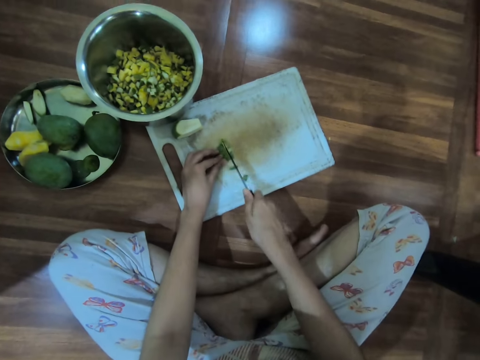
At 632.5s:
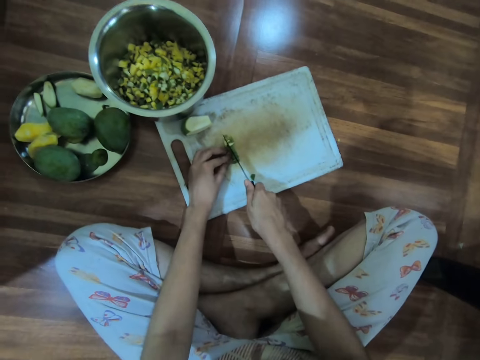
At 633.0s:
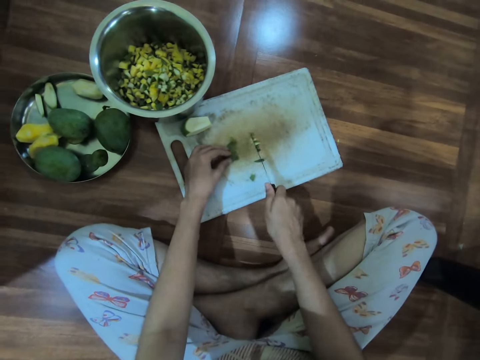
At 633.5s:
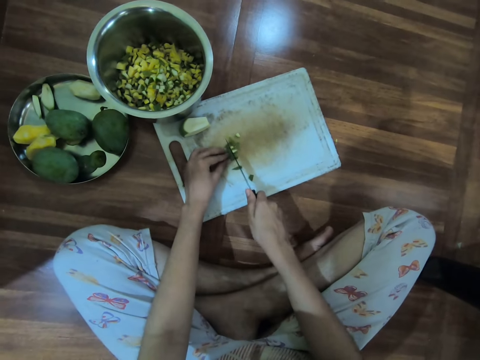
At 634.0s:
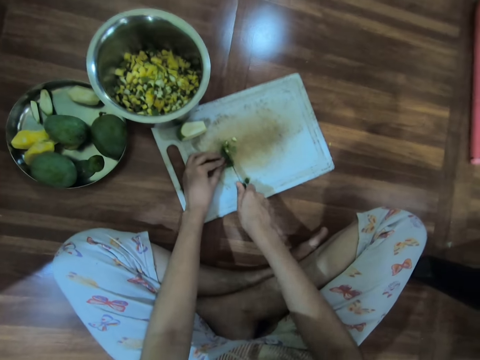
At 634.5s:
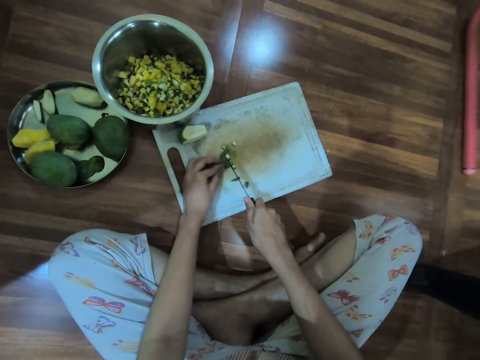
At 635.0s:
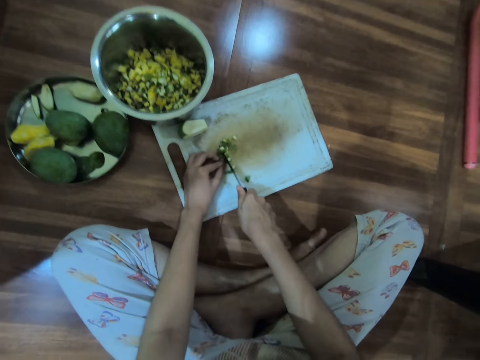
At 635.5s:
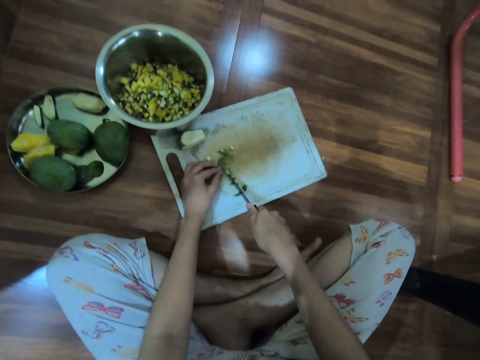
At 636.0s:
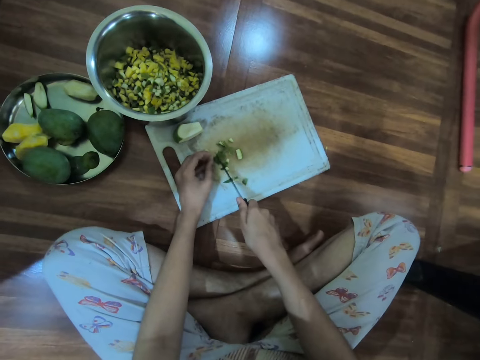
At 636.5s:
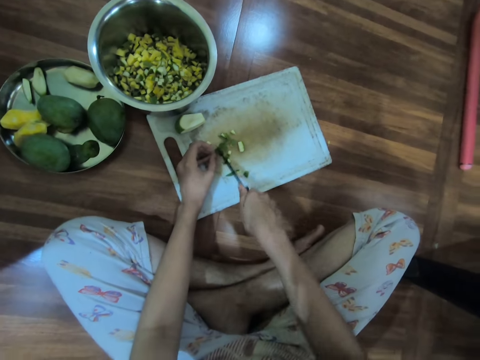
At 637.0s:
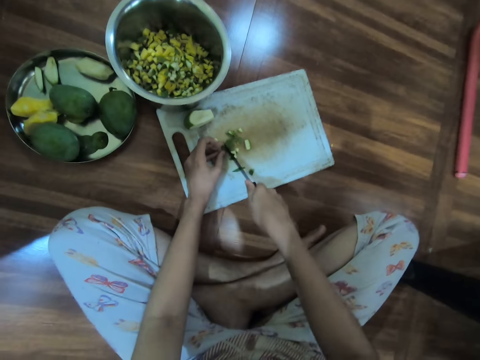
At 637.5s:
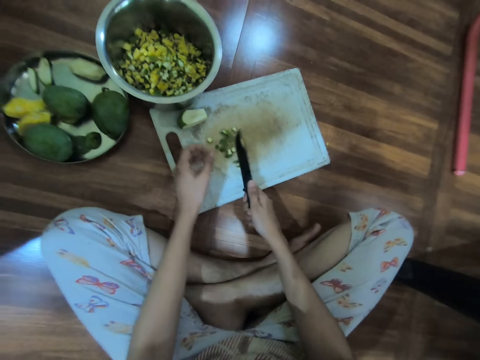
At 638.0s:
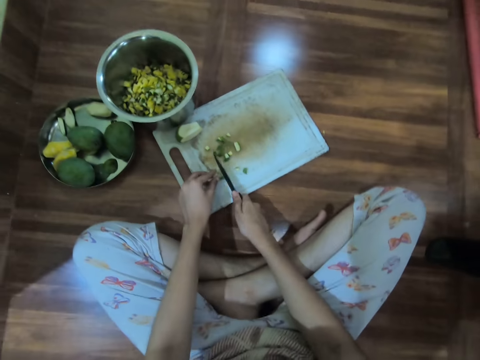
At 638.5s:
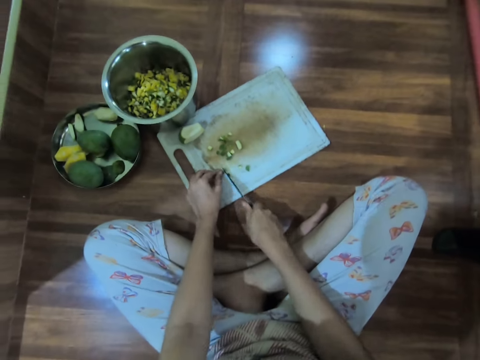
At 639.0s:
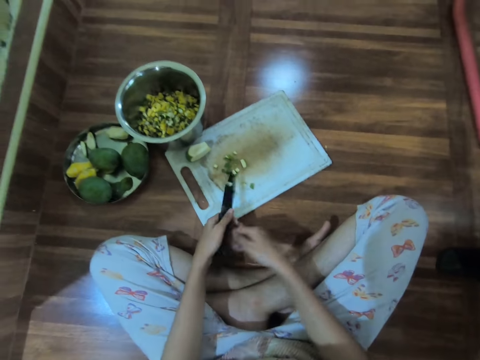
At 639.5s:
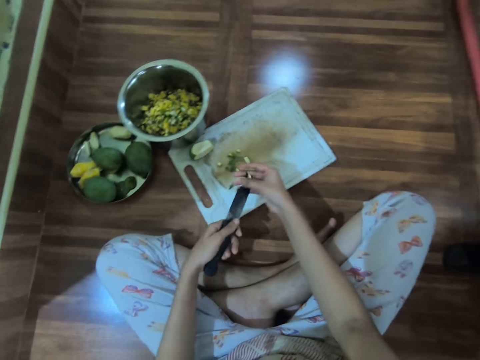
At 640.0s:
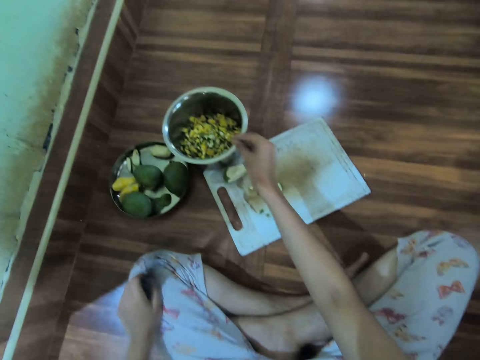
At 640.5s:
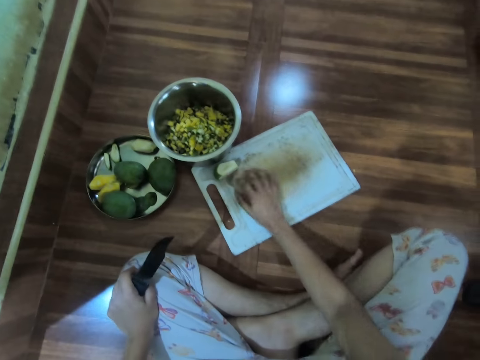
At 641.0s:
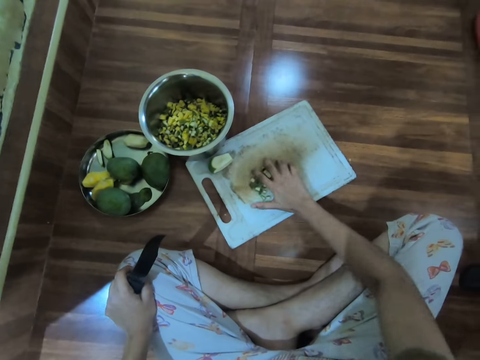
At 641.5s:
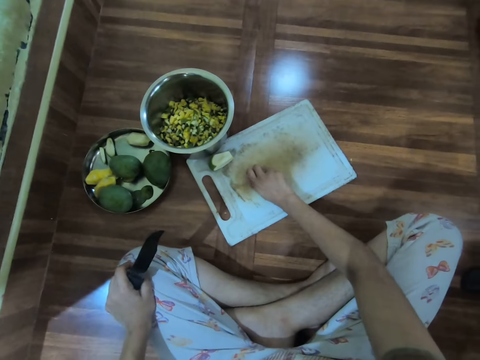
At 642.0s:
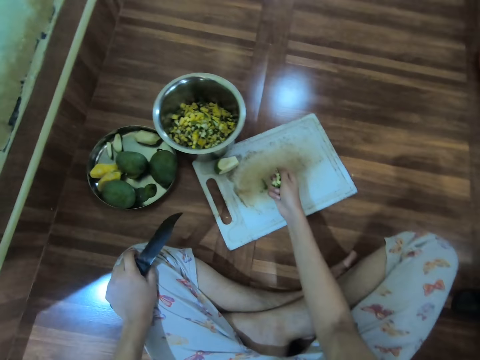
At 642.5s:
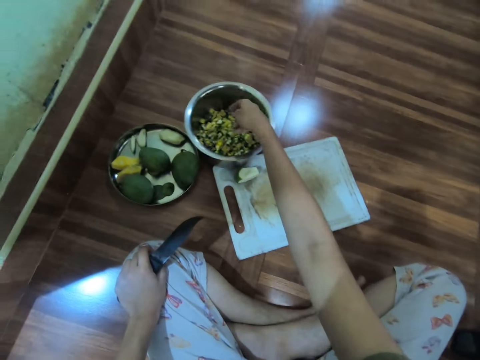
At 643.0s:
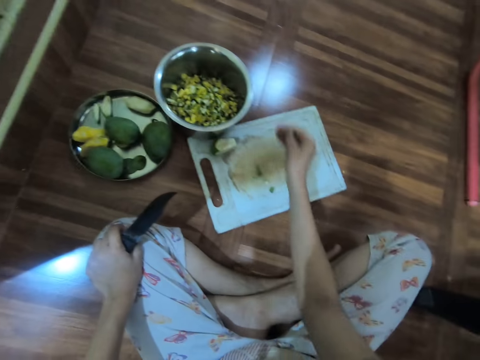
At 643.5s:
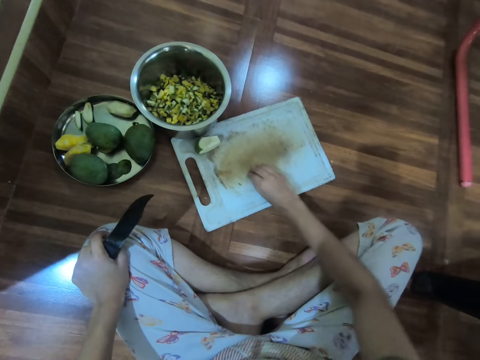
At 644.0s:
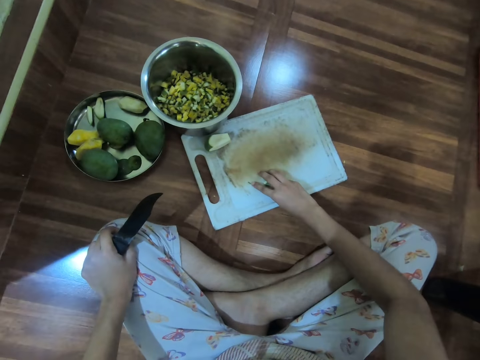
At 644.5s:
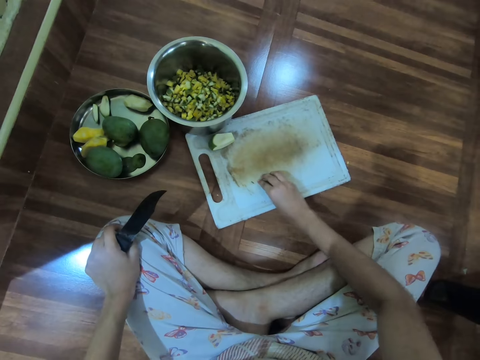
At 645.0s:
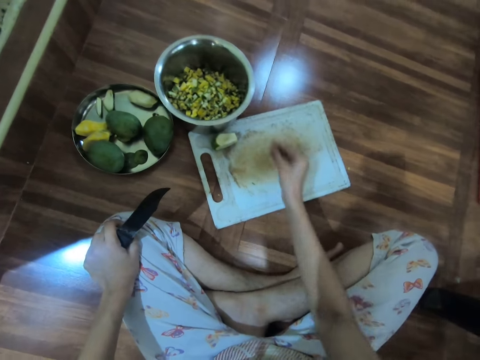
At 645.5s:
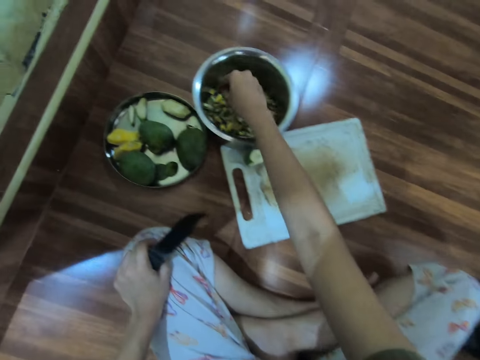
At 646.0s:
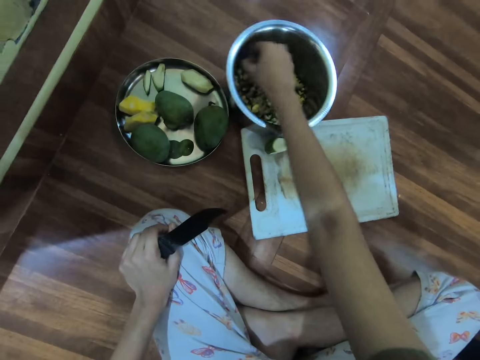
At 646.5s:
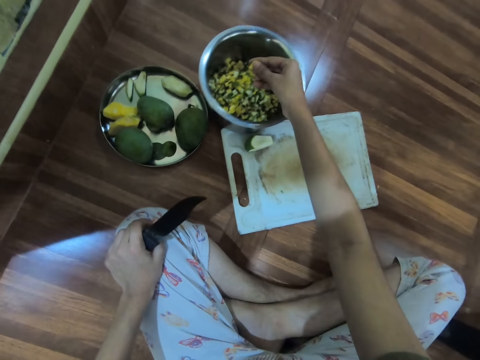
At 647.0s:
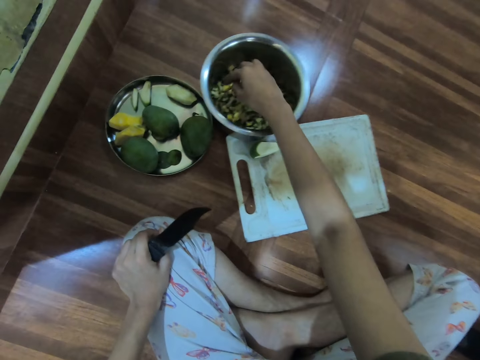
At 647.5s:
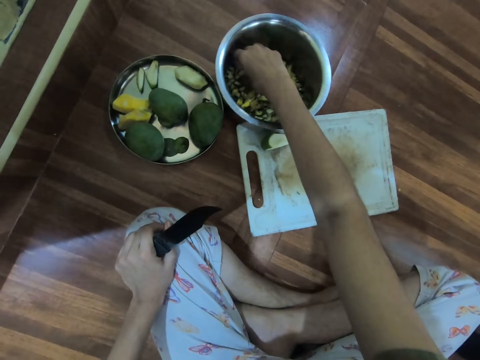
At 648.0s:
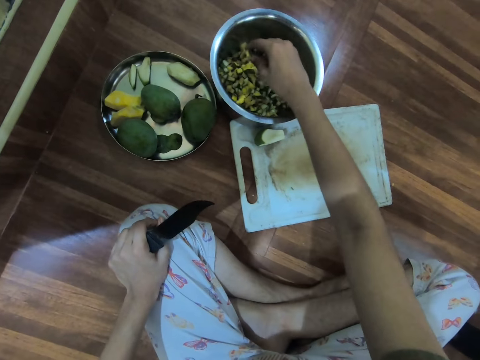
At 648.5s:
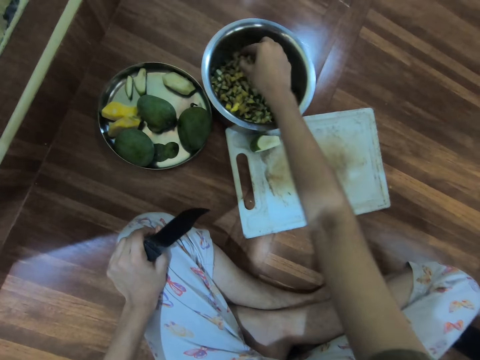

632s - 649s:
The camera wearer cuts the pieces of mango. She passes the knife from her right hand to her left hand. She wipes the knife. She removes the guava or mango from the knife in her left hand with her right hand. She picks up the guava from the chopping board on the floor with her right hand. She places the guava in the metal container or pot on the floor with her right hand. She picks up the guava from the chopping board on the floor with her right hand. She places the guava in the metal container on the floor with her right hand. She touches the cut pieces of mango in the pot.

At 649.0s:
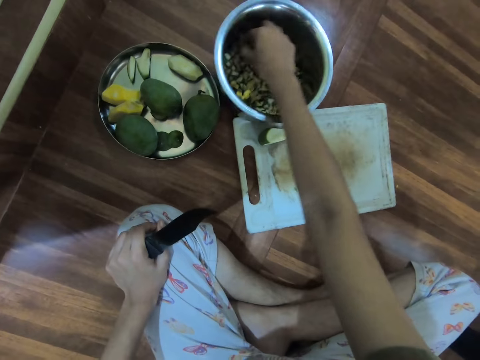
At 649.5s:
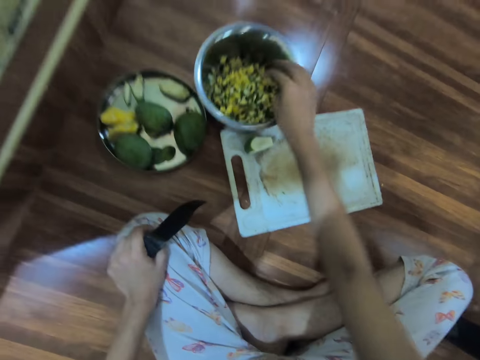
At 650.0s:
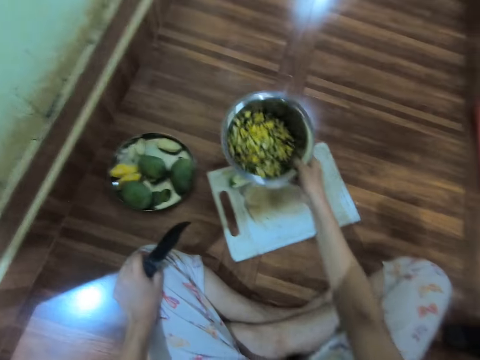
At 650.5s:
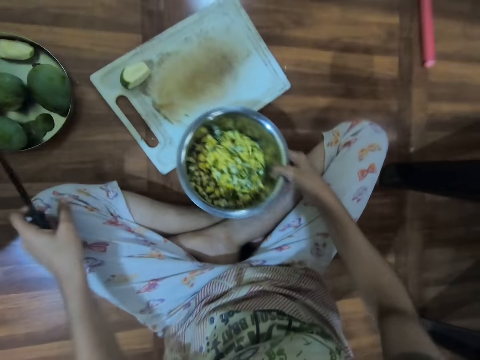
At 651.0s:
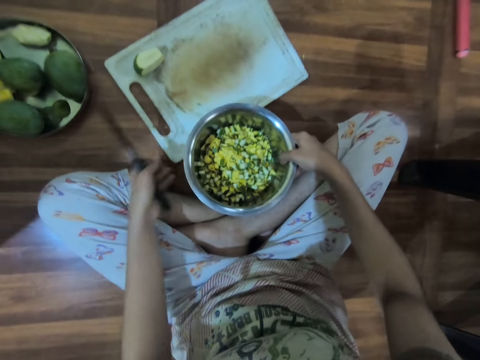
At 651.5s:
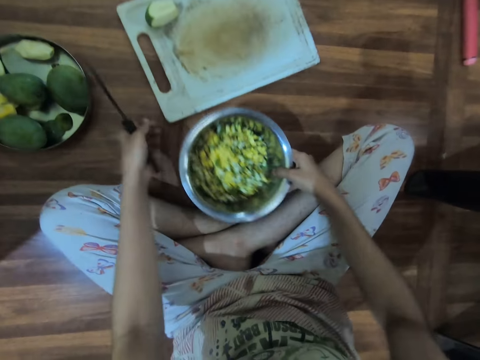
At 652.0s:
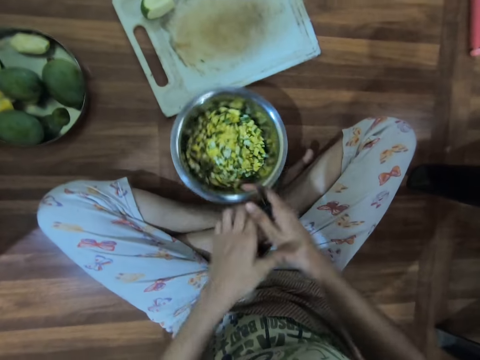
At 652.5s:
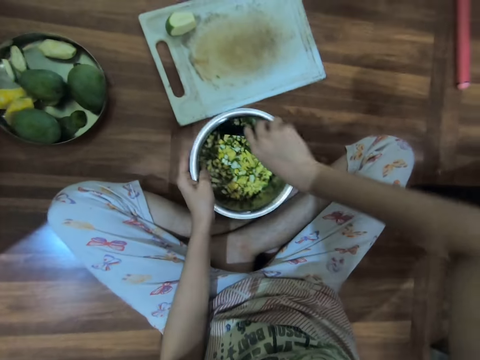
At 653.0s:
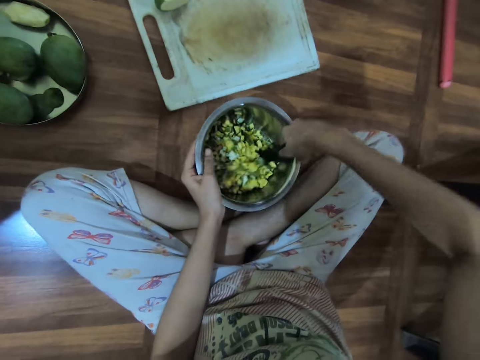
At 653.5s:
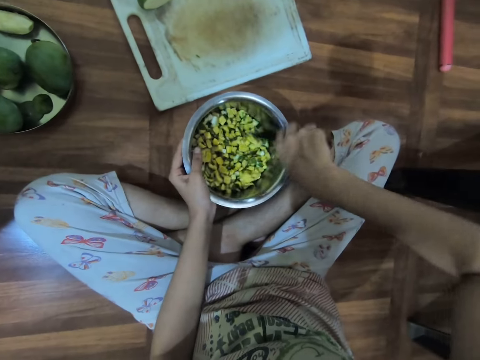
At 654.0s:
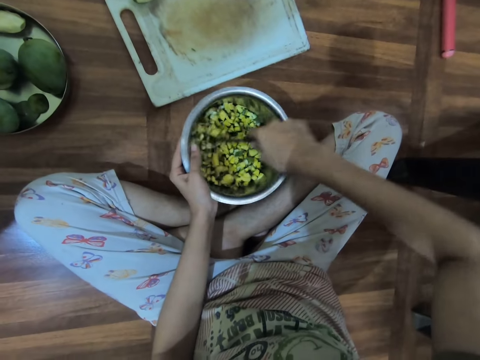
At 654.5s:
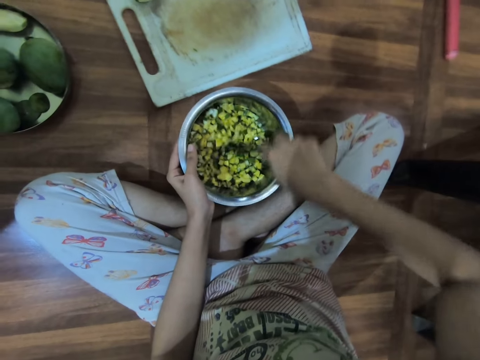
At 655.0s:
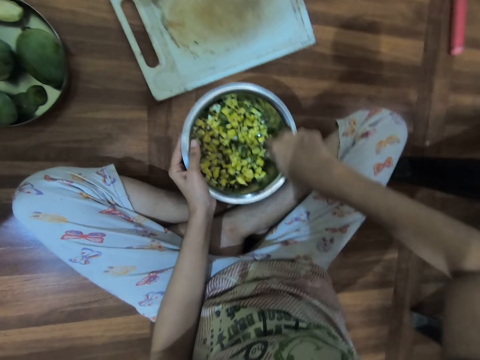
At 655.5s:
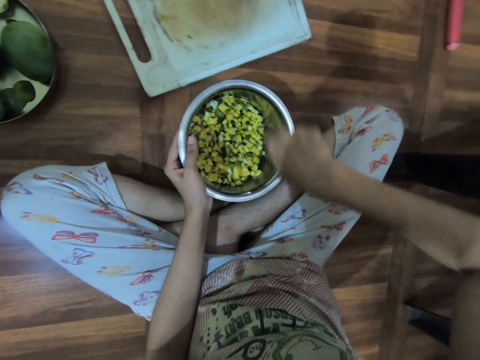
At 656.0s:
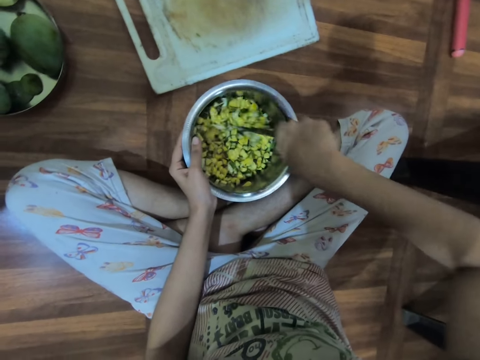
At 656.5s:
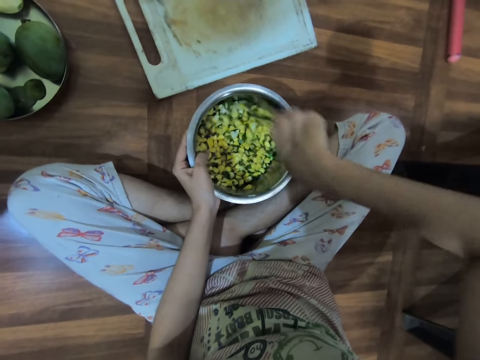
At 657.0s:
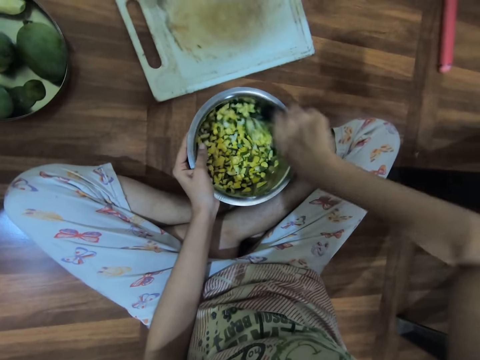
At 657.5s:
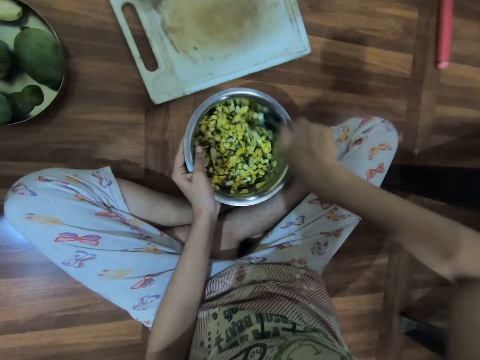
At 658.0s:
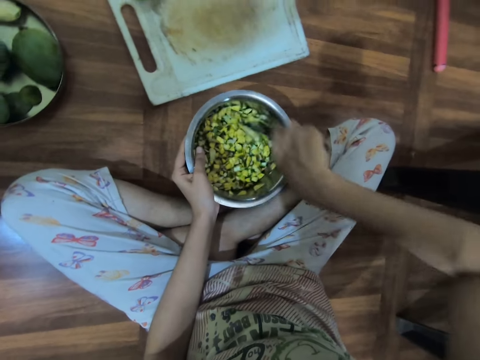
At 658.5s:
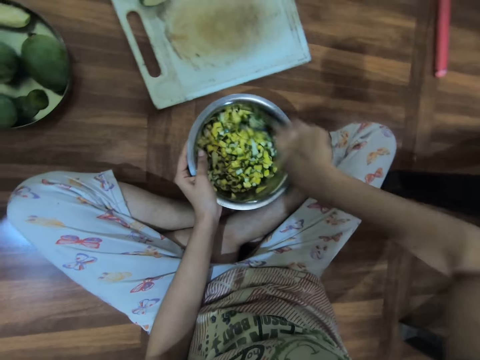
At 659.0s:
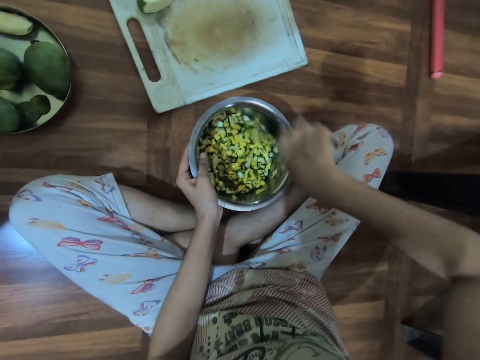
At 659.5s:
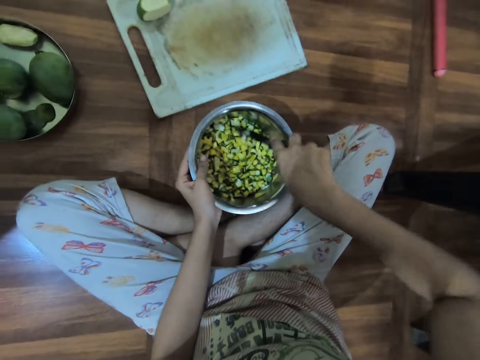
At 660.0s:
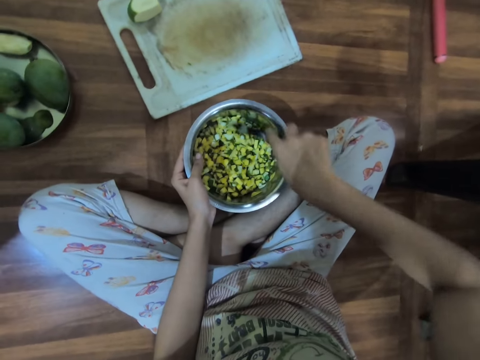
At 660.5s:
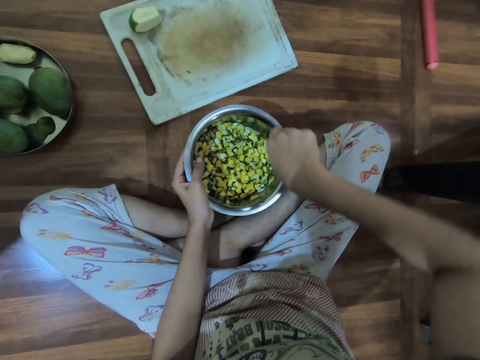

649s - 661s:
The camera wearer moves the metal container or pot on the floor with her right hand. She takes the pot and puts down the pot. She pushes the chopping board. She passes the knife from her left hand to her right hand. She stirs the guava in the metal container with the knife in her right hand.
